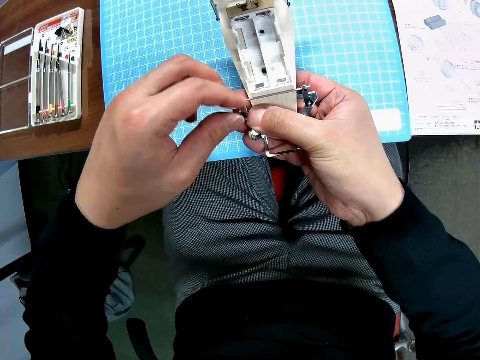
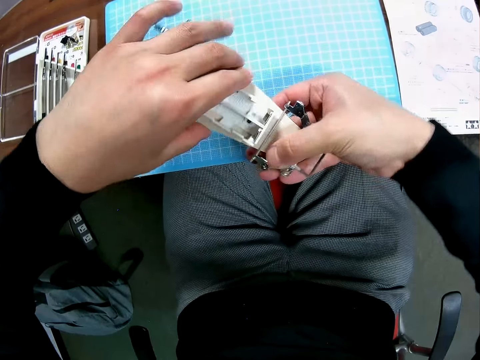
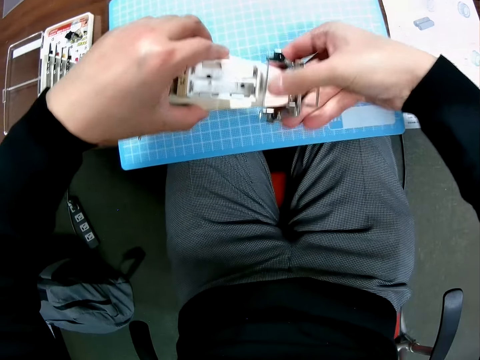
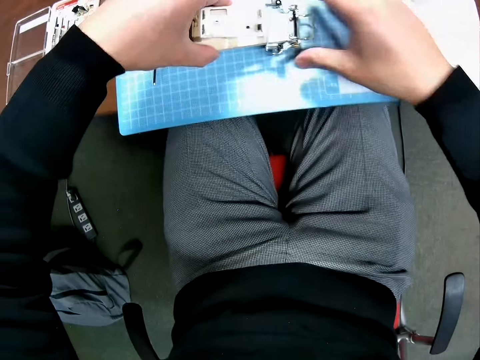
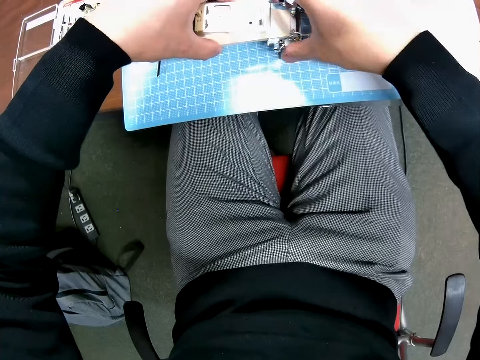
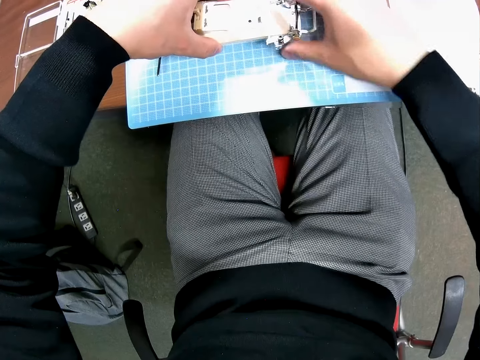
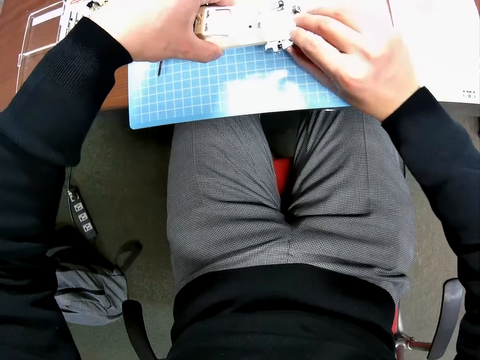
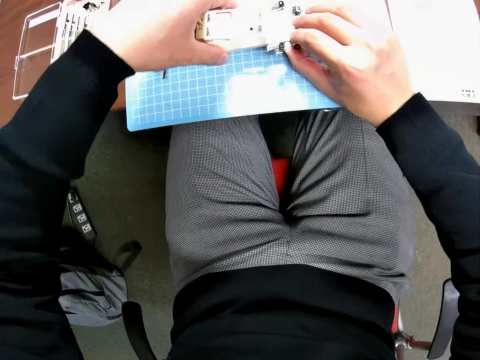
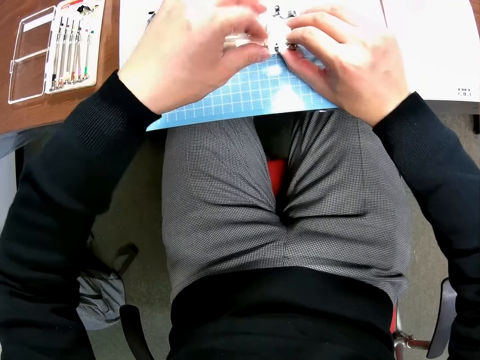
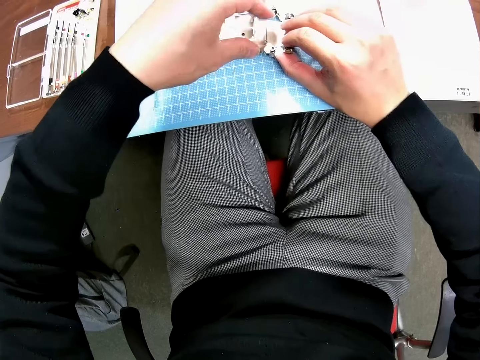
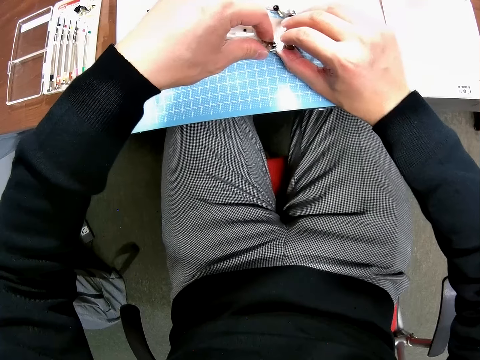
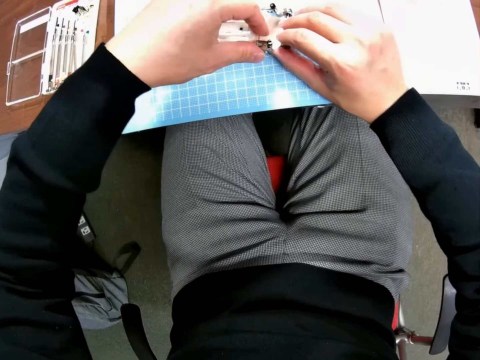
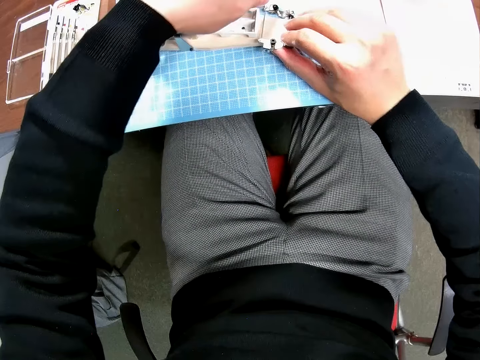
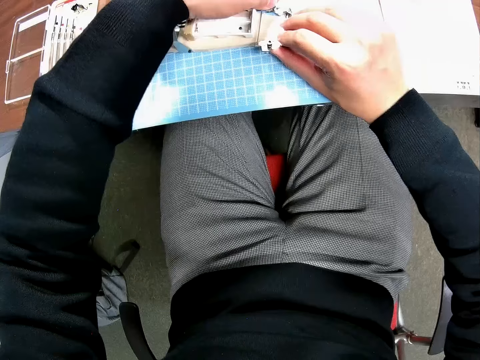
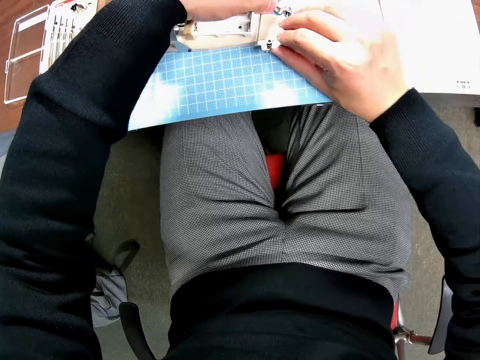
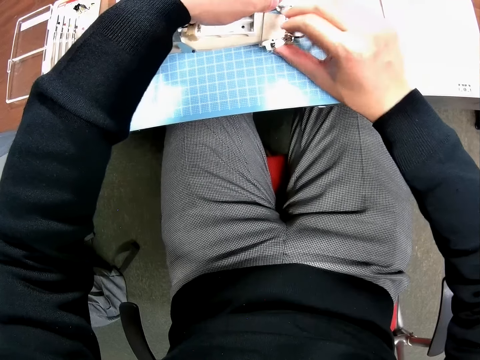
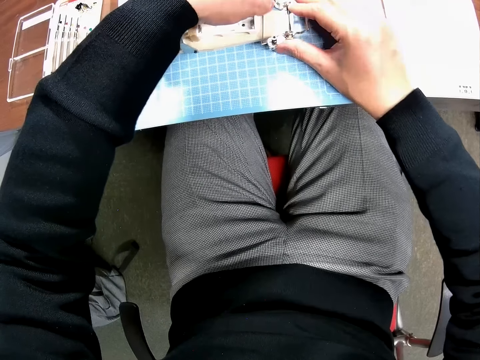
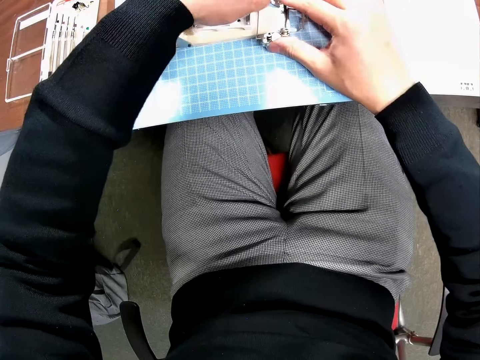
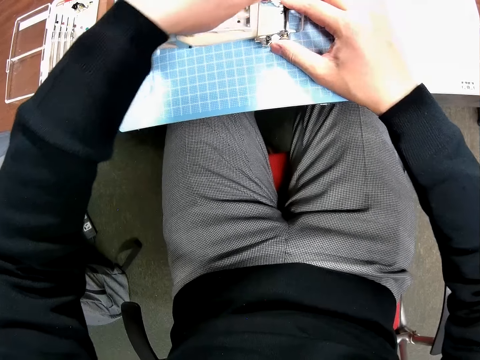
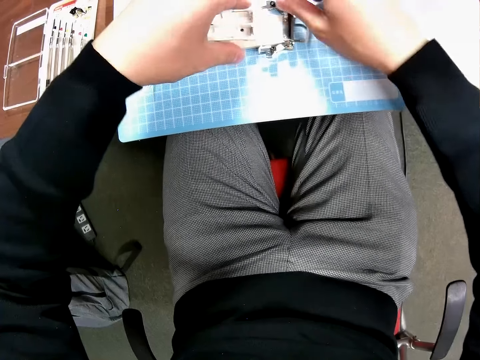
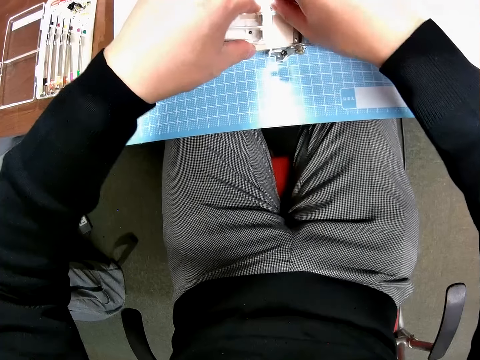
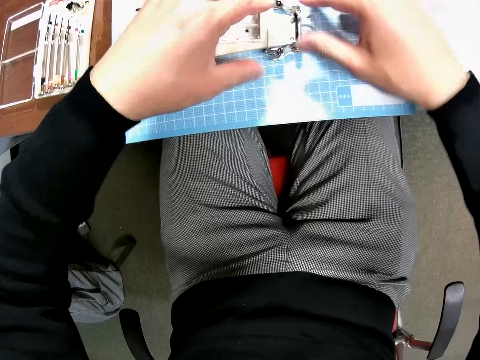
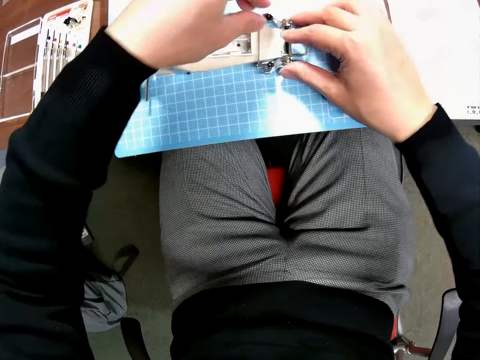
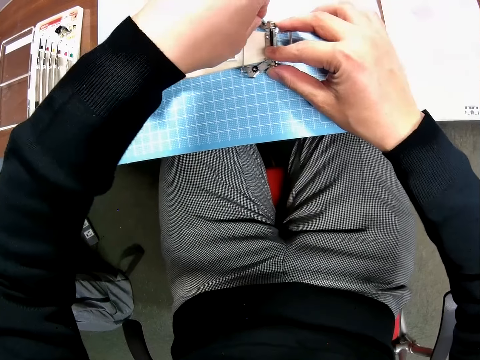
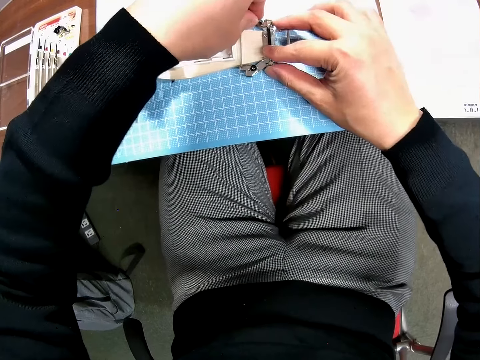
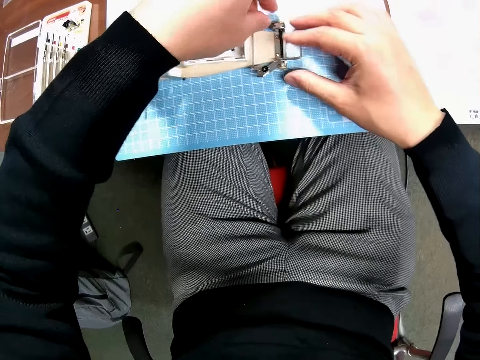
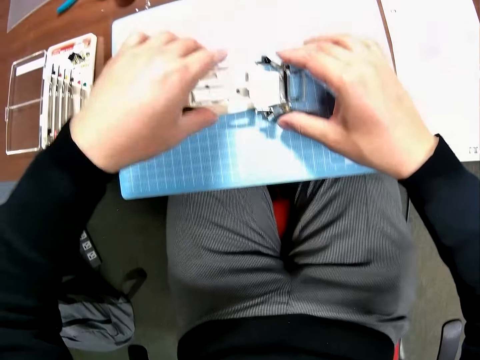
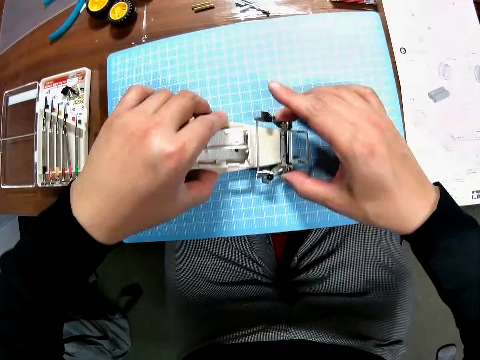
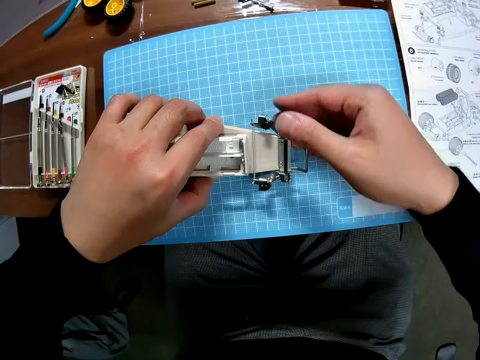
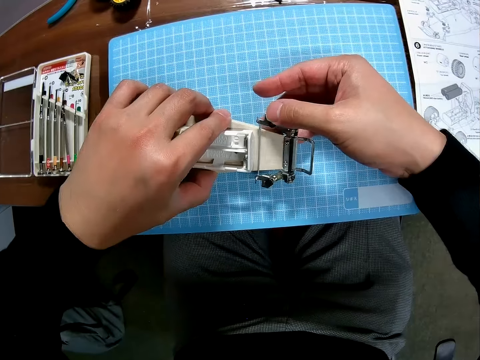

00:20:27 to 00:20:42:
The camera wearer places the toy car on the car. They fix the toy car.

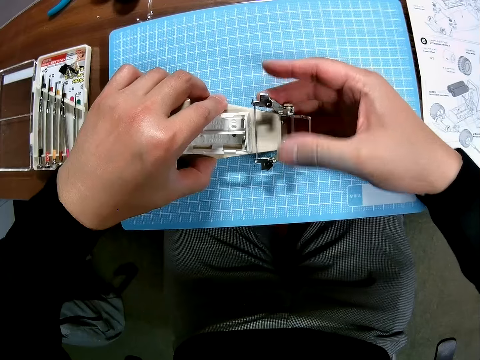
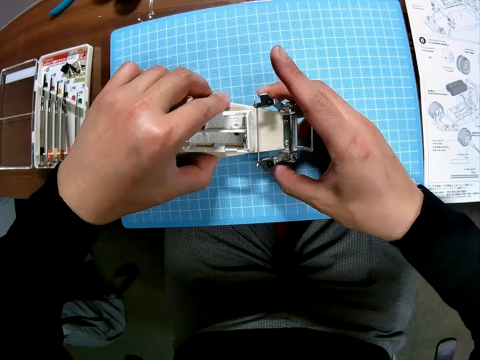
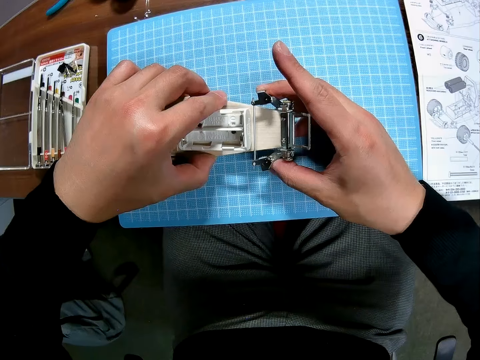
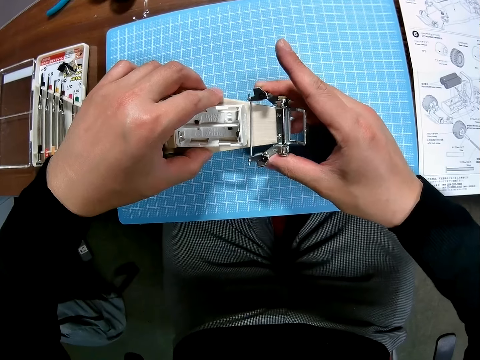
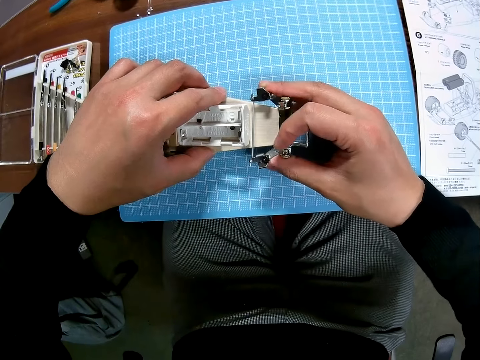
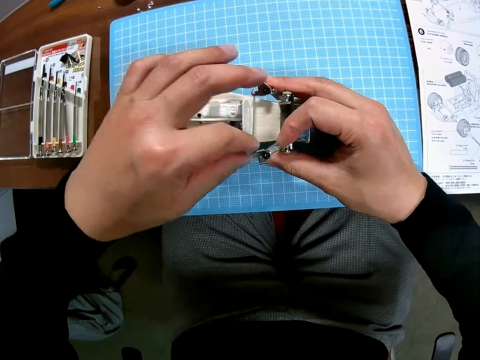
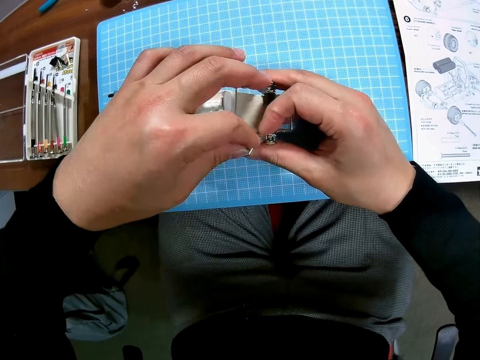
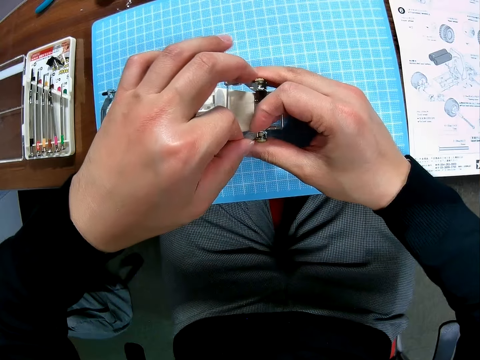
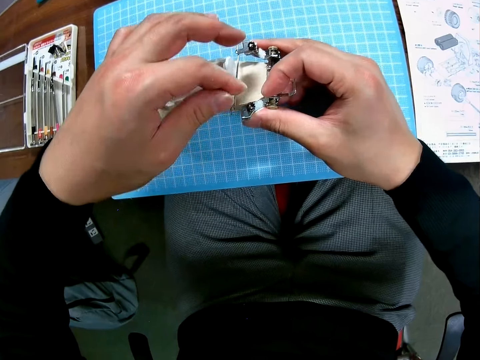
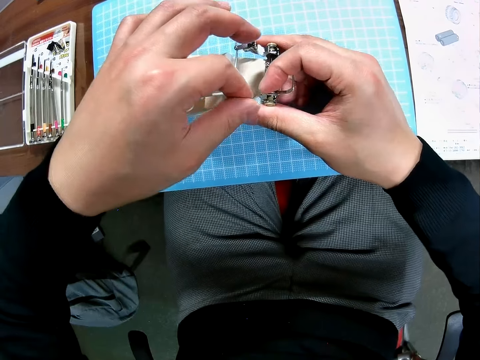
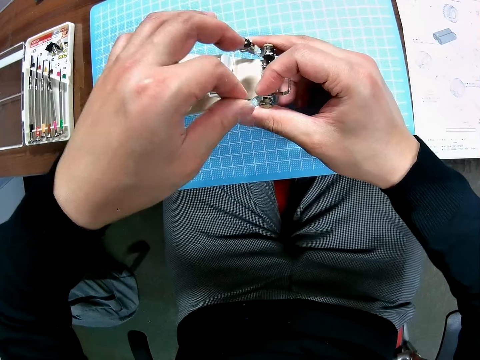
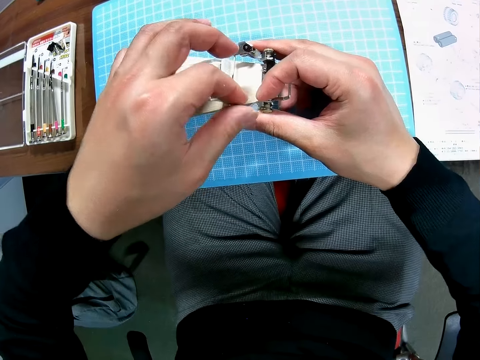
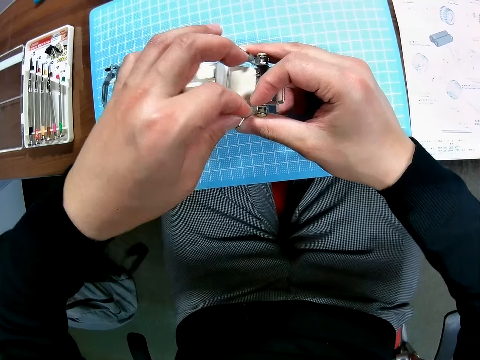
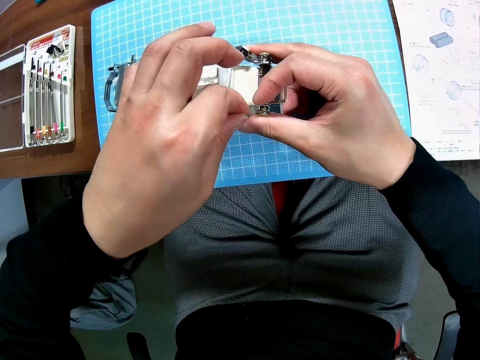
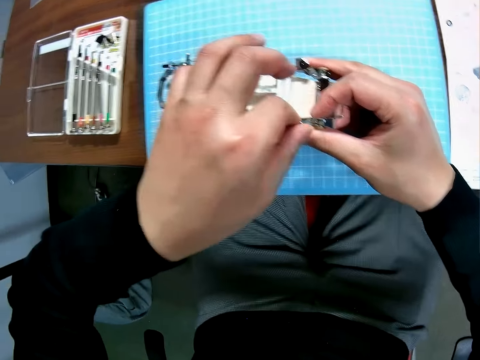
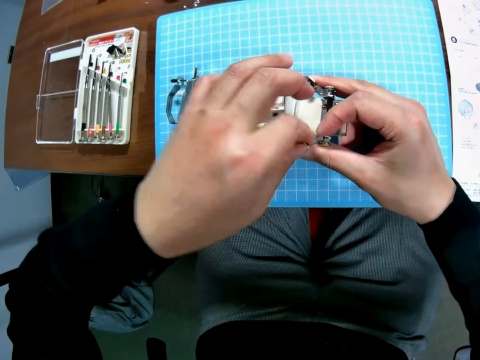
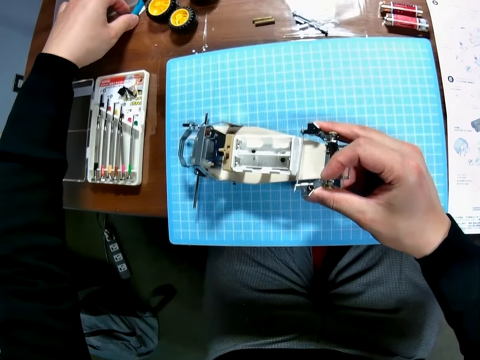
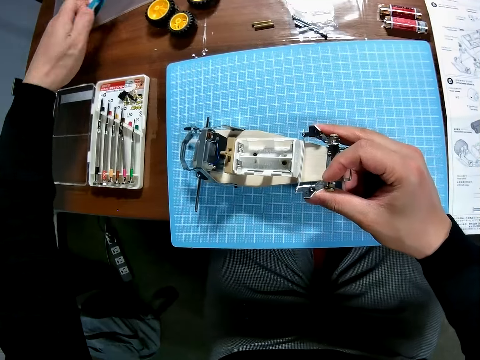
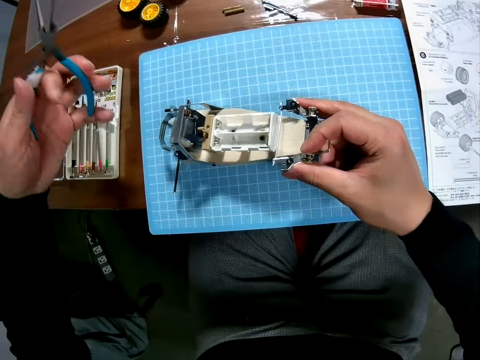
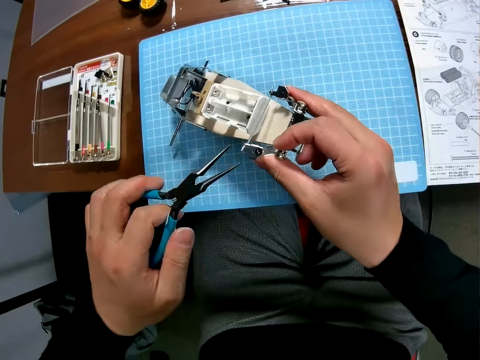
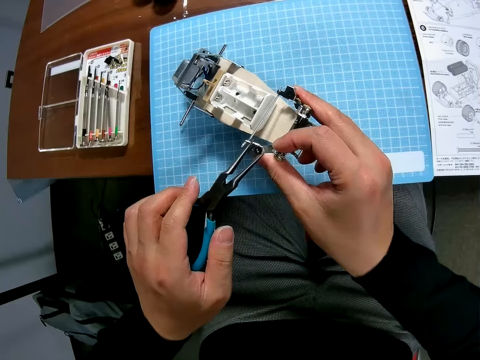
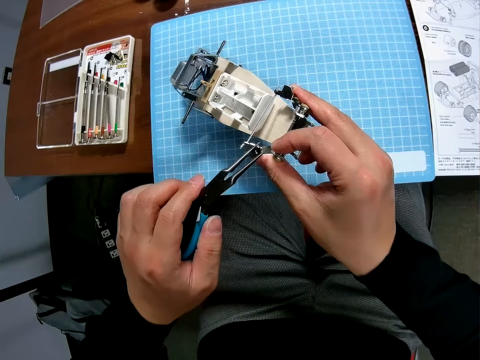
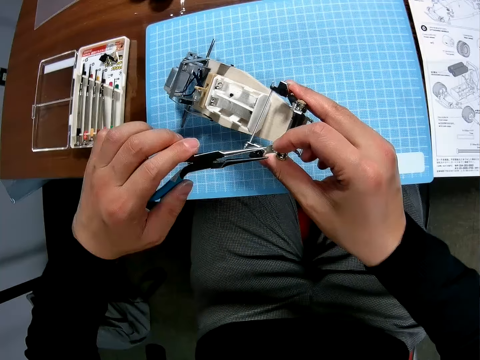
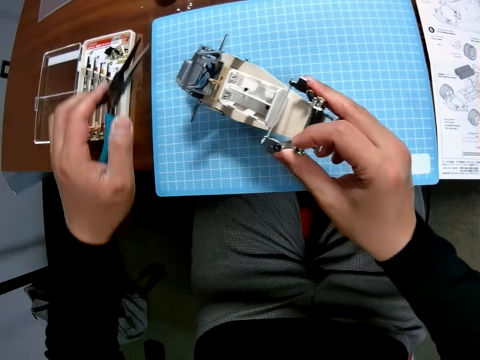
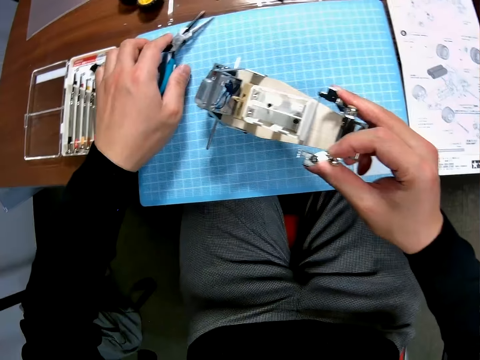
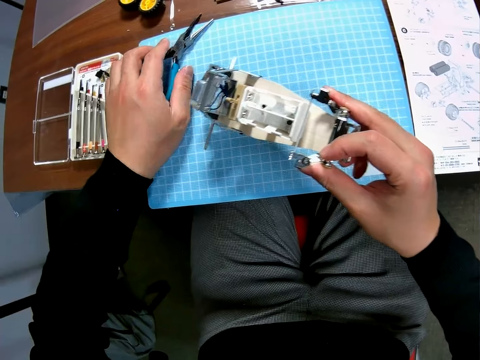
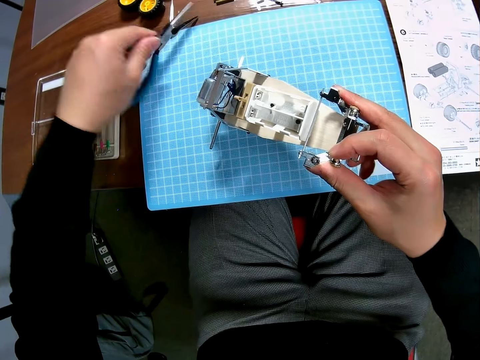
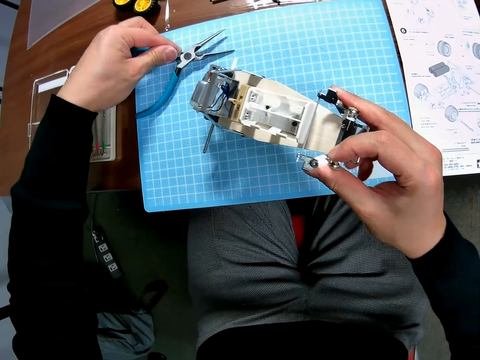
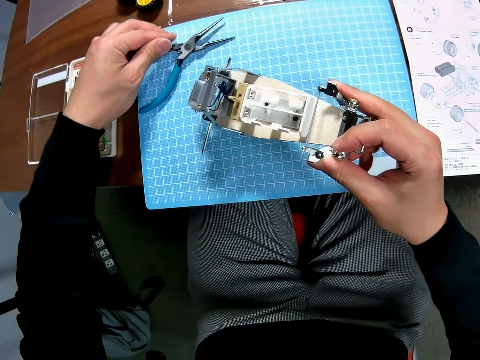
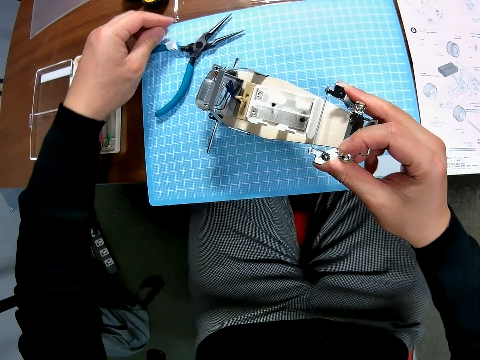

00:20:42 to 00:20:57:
The camera wearer takes the pliers placed on the table. They use the pliers to screw the toy car. They fix the nut on the toy car. They place the pliers on the table. They turn around the pliers. They place the pliers on the table.
